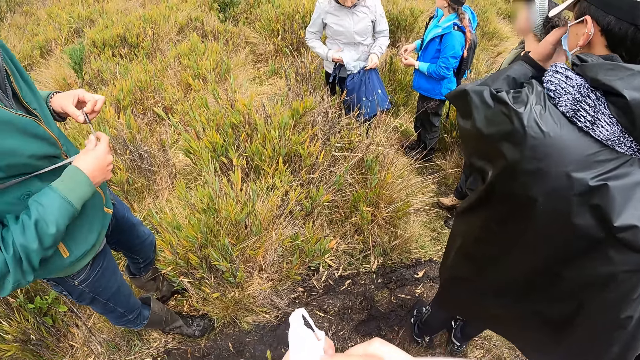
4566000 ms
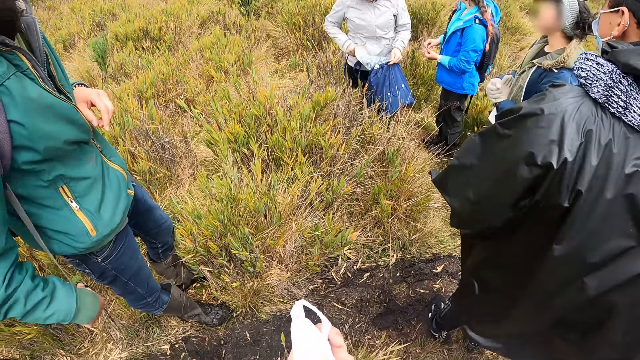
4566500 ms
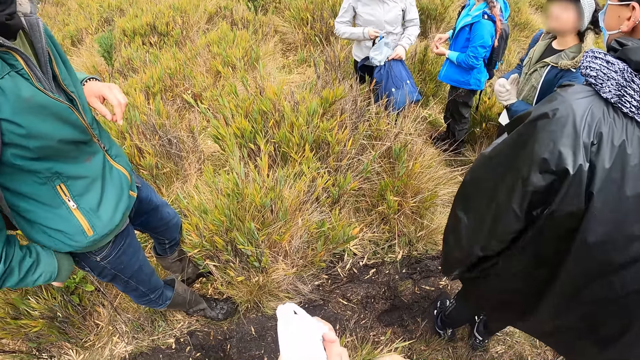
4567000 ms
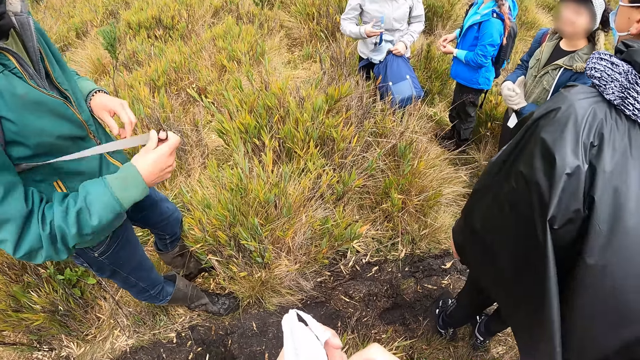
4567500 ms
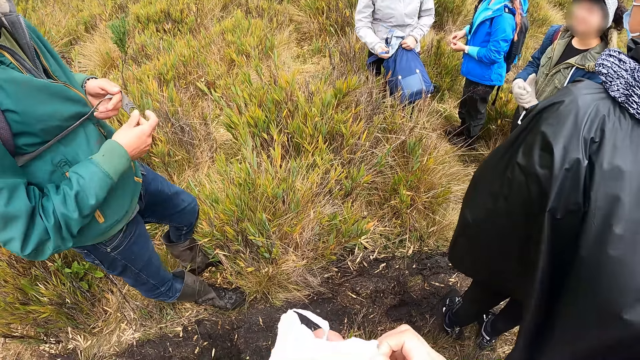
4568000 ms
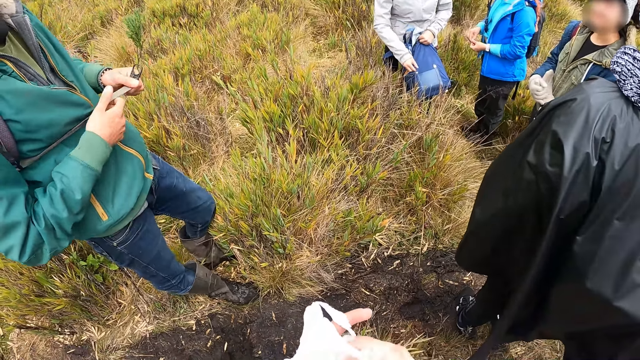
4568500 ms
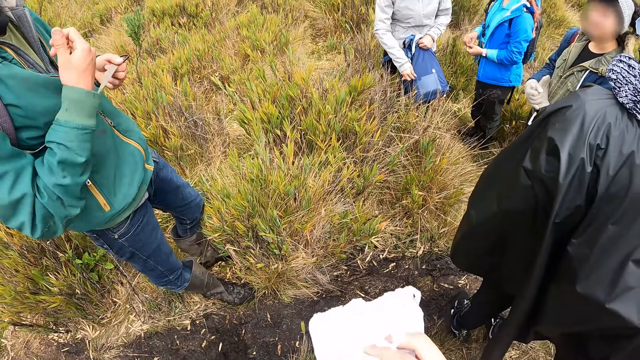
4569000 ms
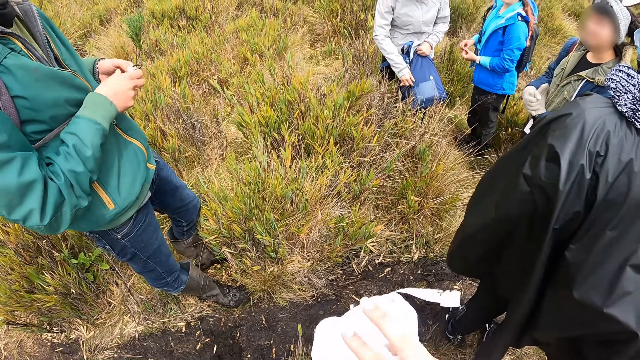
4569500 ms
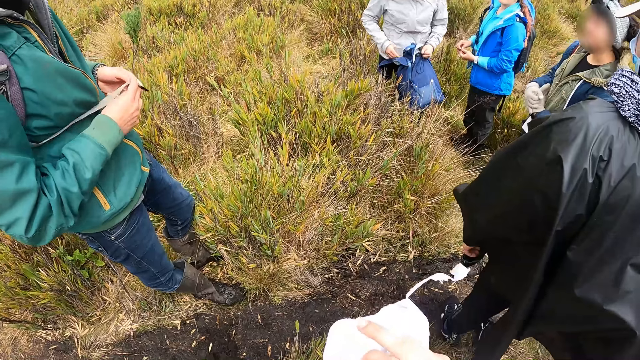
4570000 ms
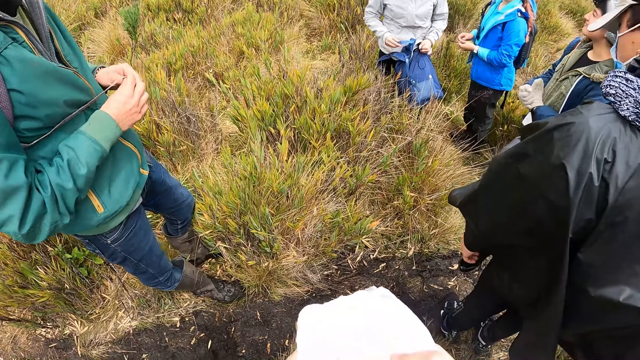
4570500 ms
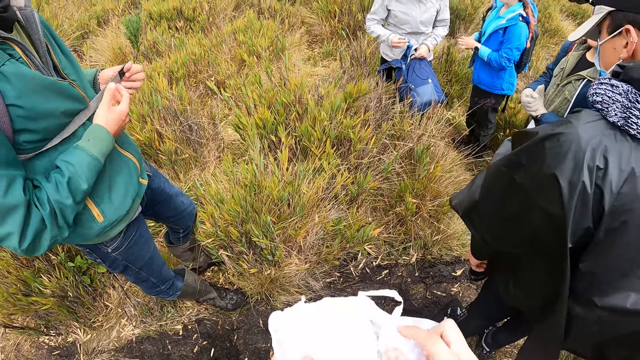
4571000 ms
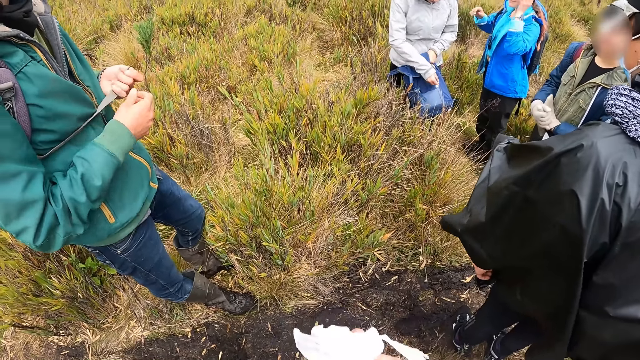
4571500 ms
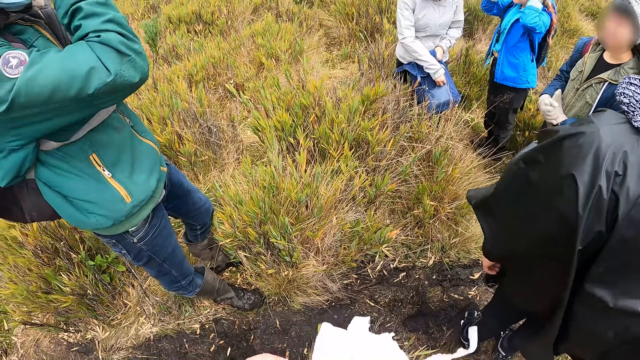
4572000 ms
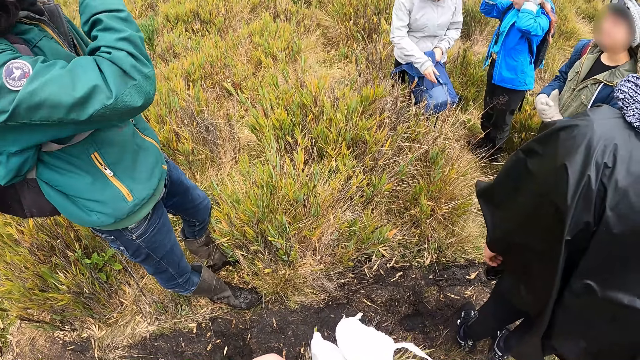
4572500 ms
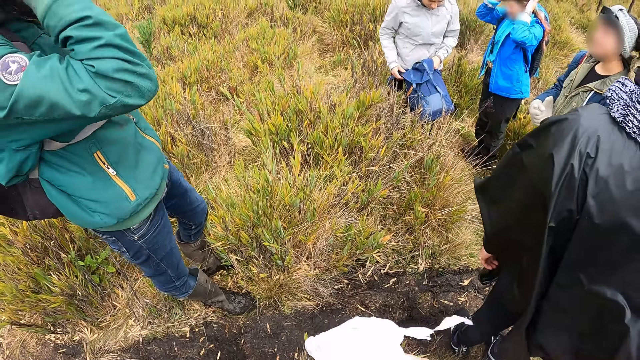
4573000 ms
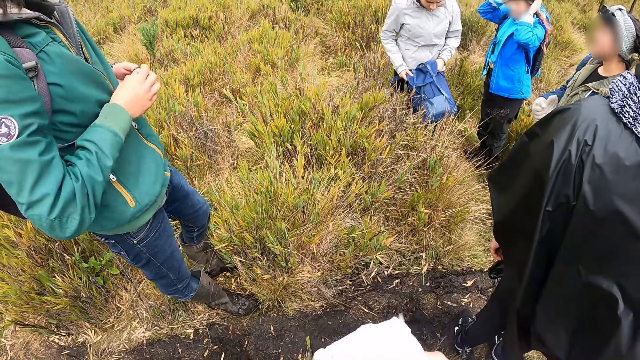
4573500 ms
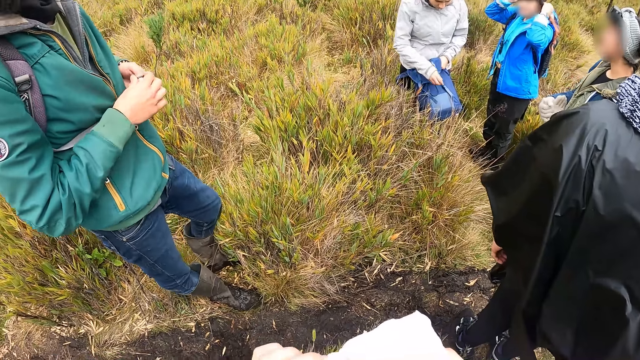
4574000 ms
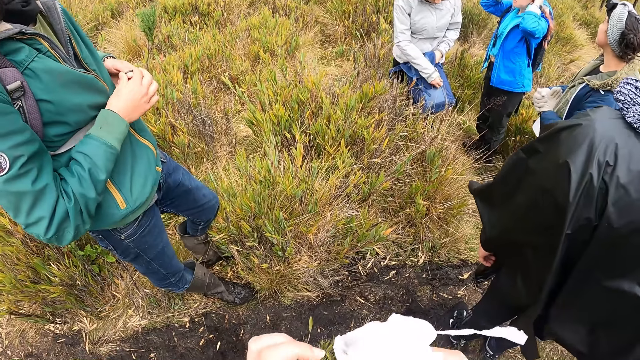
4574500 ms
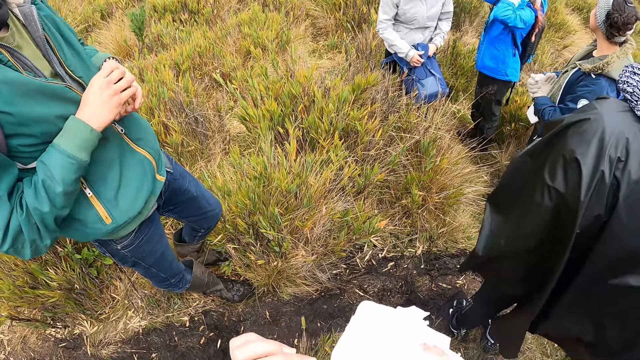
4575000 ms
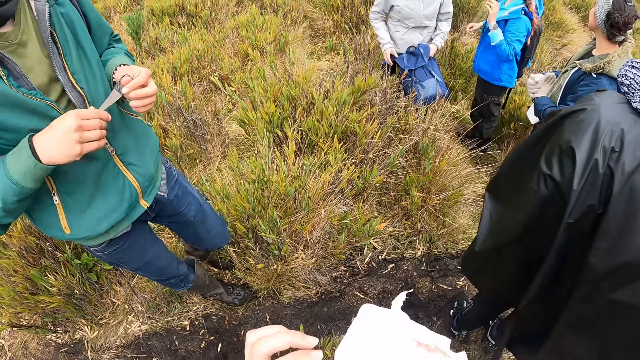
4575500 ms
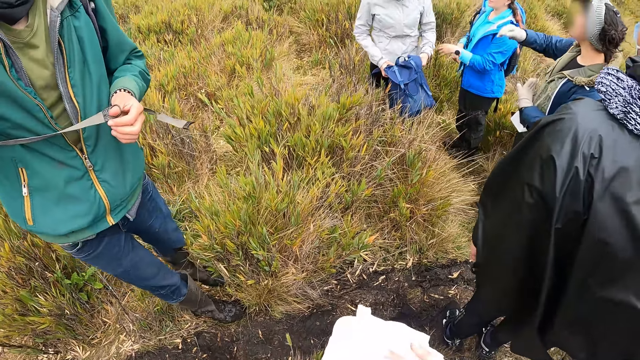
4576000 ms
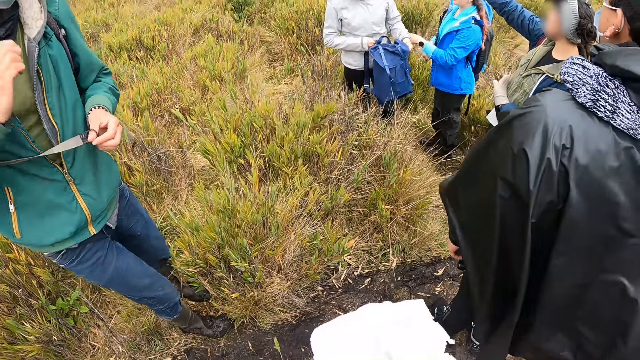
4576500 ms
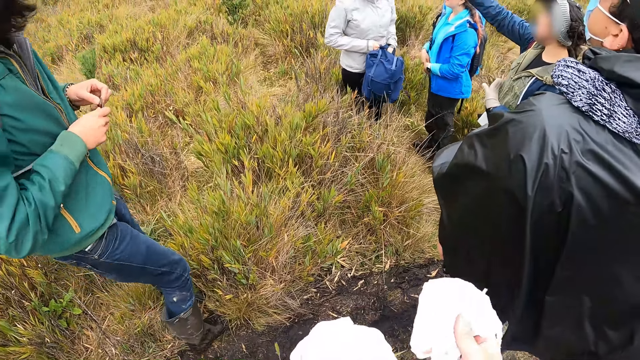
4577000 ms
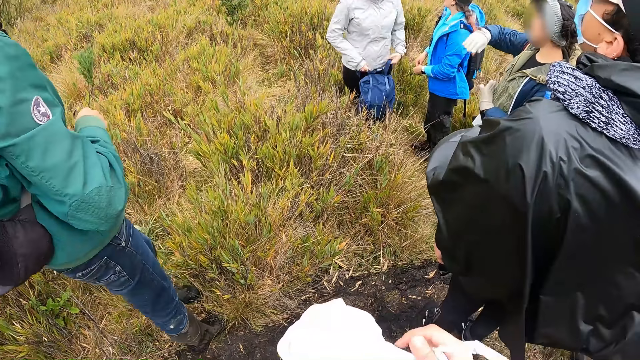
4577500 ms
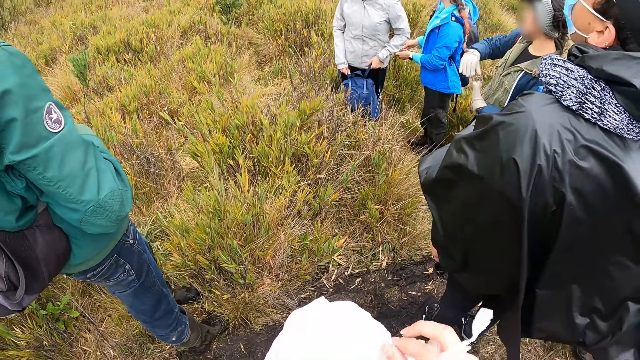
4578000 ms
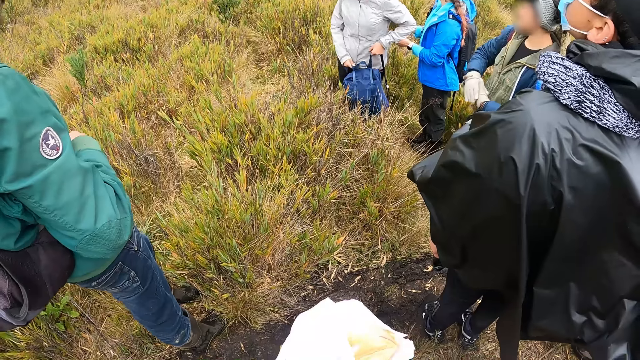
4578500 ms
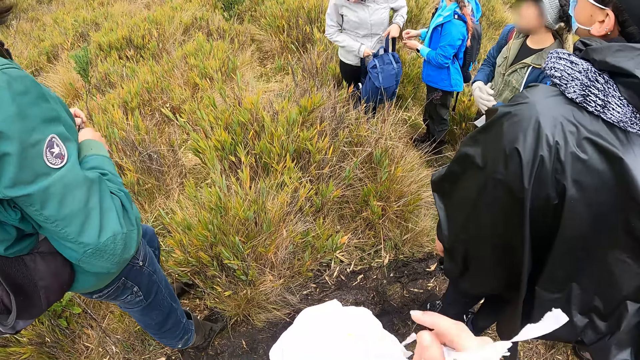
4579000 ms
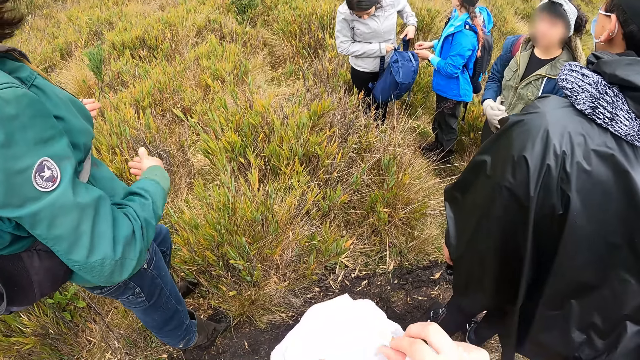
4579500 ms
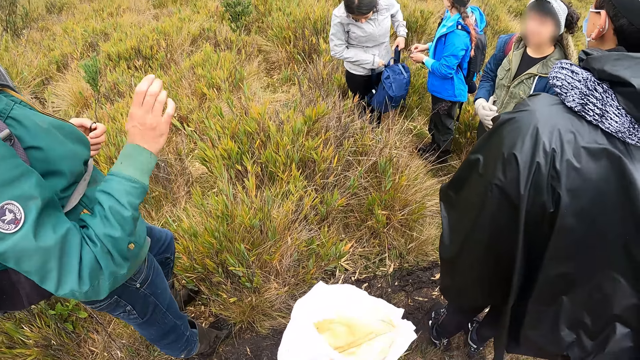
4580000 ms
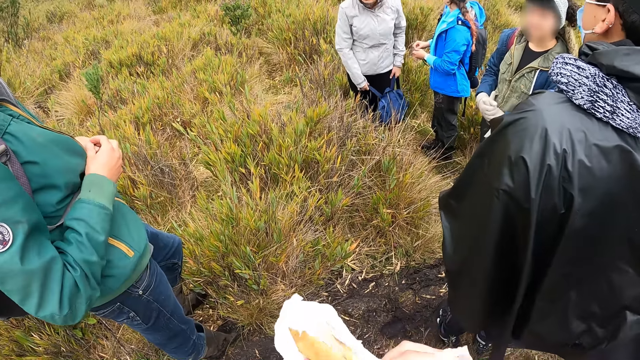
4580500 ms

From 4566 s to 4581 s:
The camera wearer unwraps something. The man holds his bag strap with his right hand. A woman locks her bag with her hands. The man holds his bag strap with his hands. Another woman touches her head with her hands. The man touches his head with his hands. The camera wearer holds his bag strap with his hands. He holds his bag strap with his left hand. A third woman points to the sky. The man holds his bag strap with his hands. The third woman holds her palms together. The man interacts with the camera wearer and the group of people.

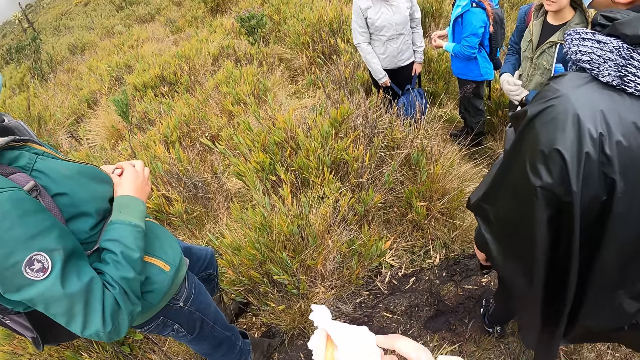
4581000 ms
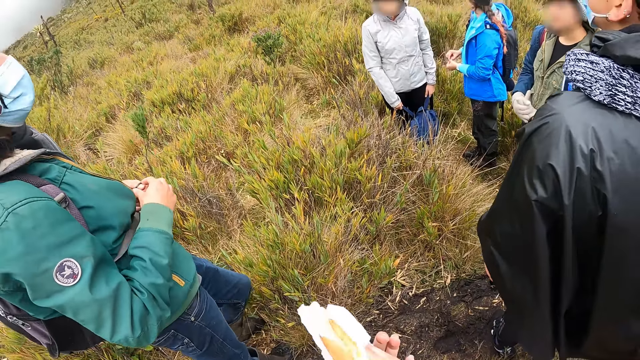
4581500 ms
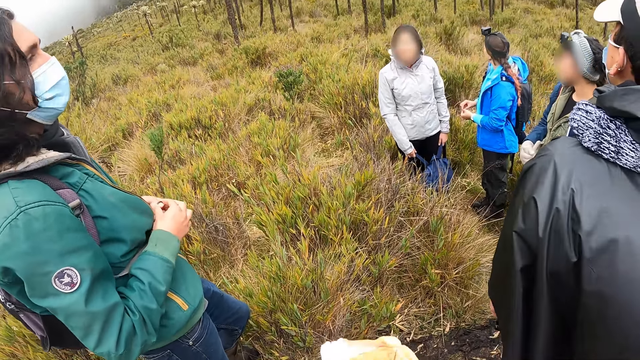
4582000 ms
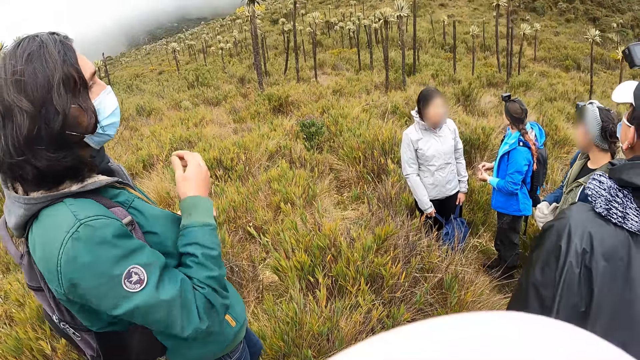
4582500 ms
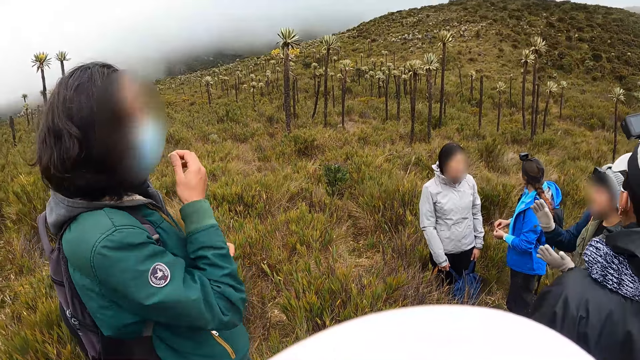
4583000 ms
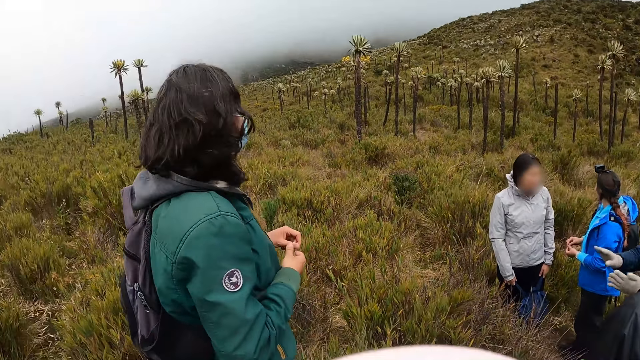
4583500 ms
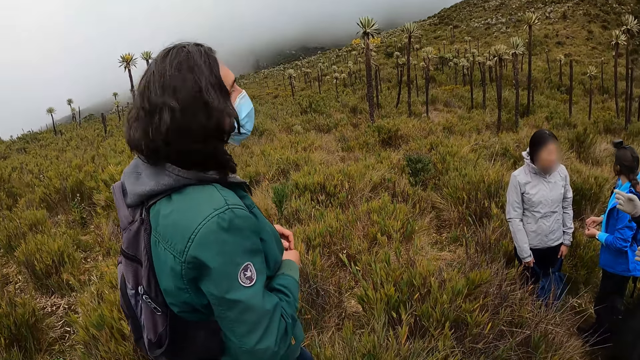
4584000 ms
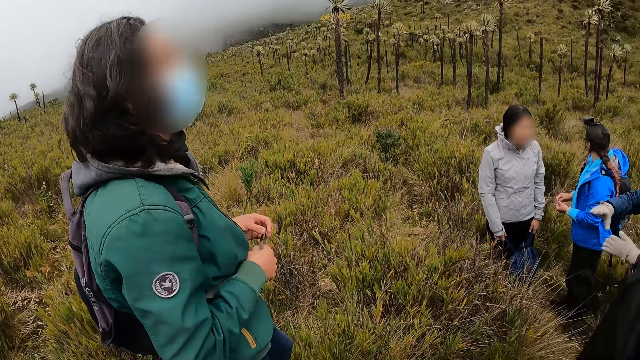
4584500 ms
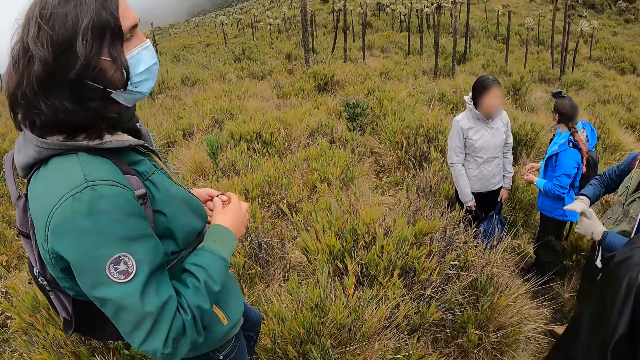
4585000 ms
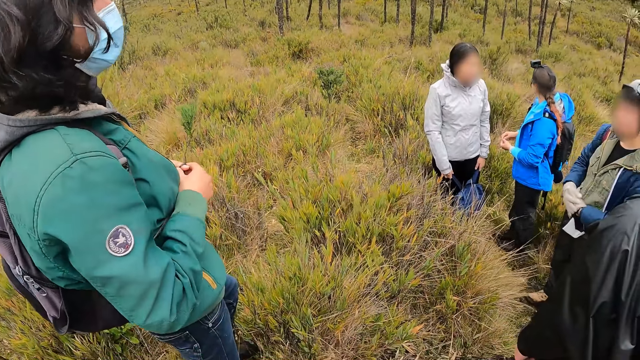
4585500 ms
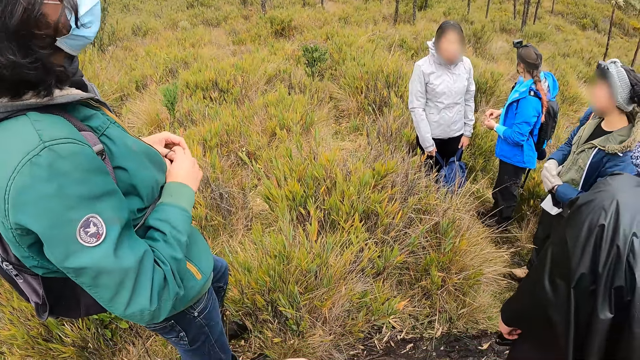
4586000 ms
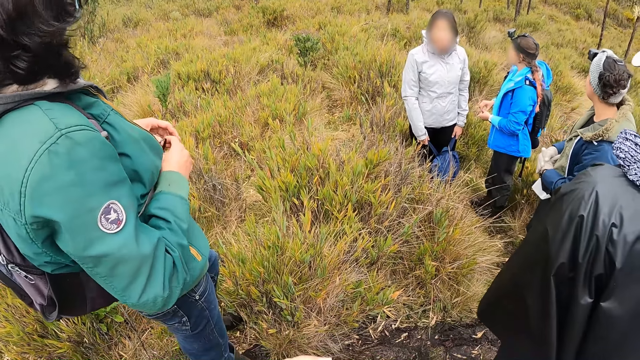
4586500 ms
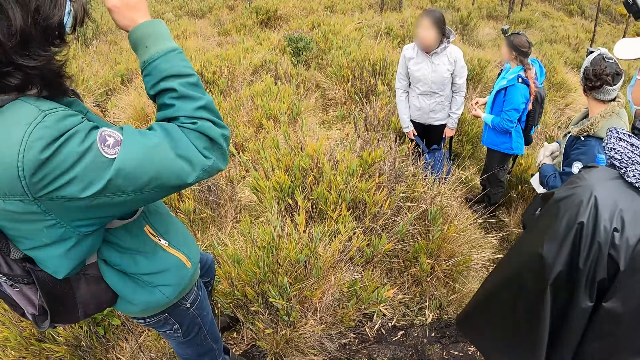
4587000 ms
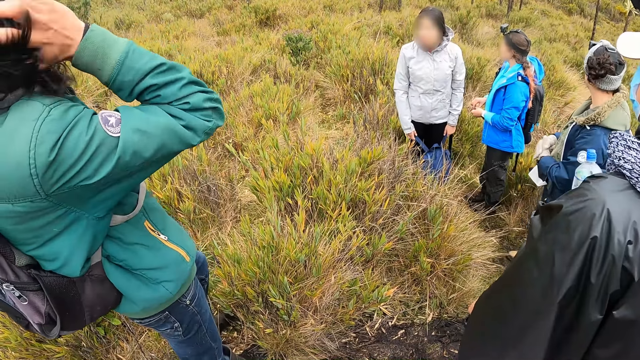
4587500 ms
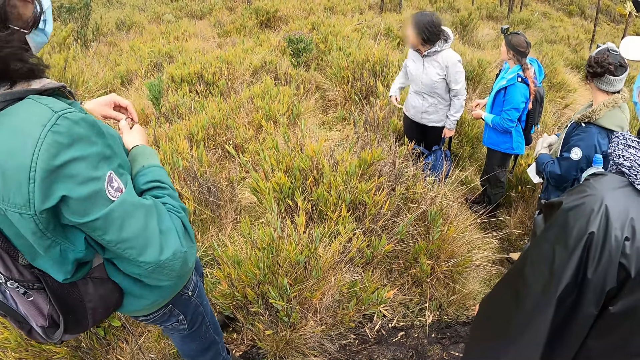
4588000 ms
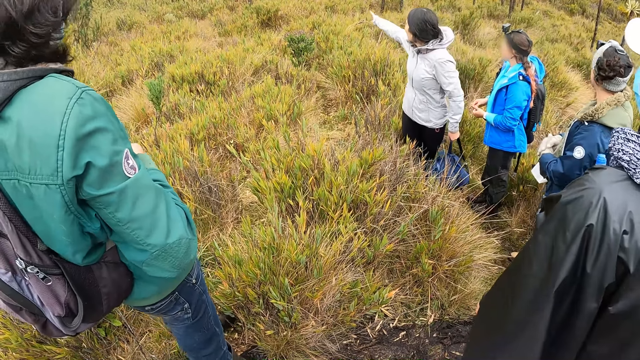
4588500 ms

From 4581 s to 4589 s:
The man touches his face with his right hand, holds his bag strap with his hands, and touches his hair with his right hand.
